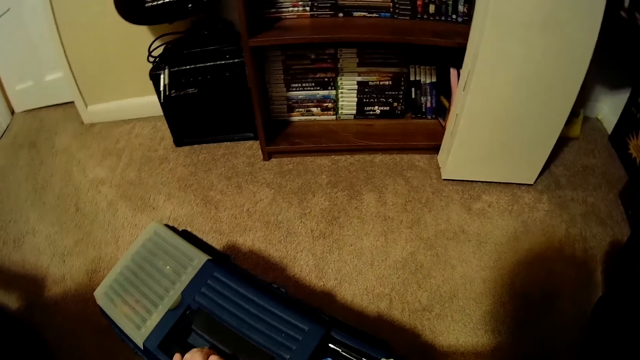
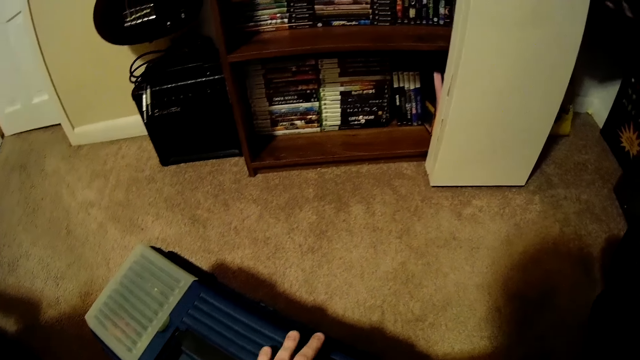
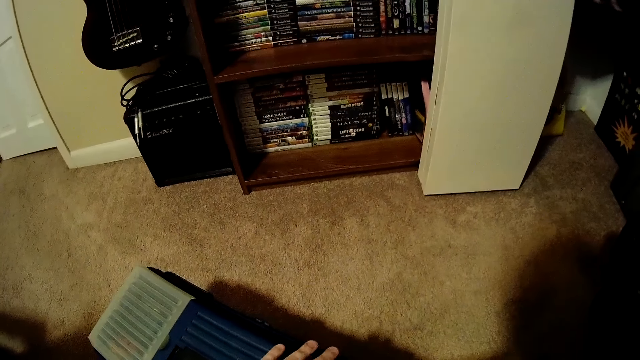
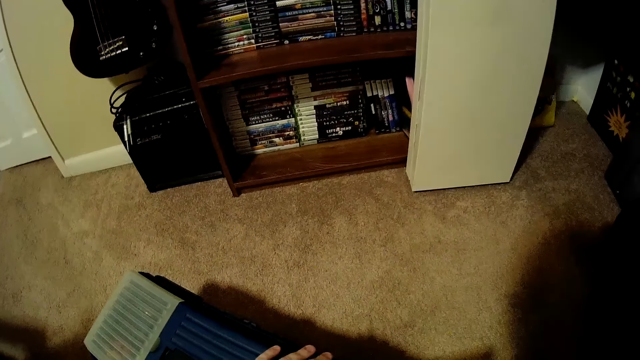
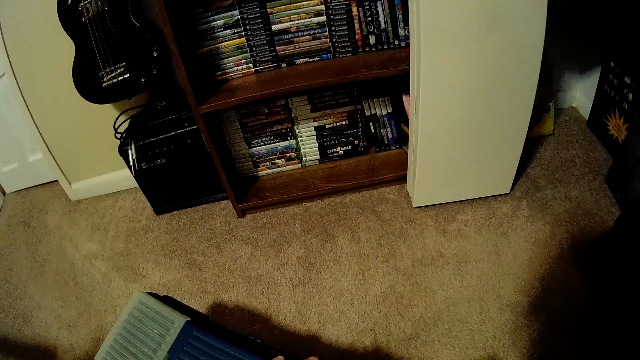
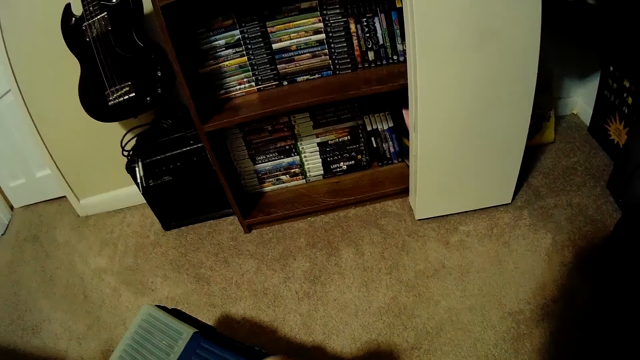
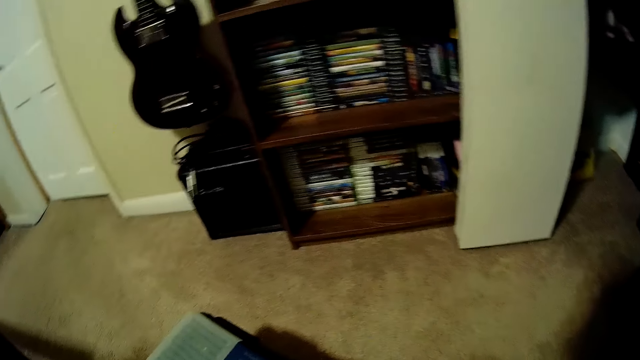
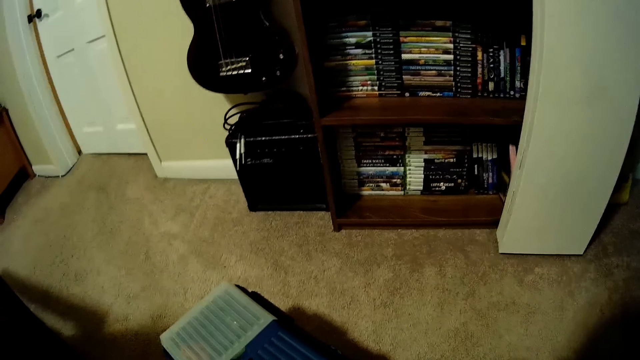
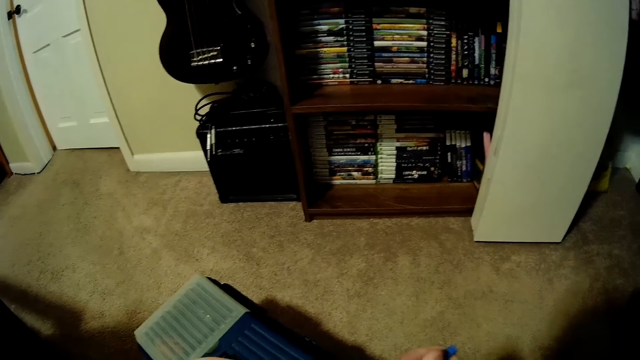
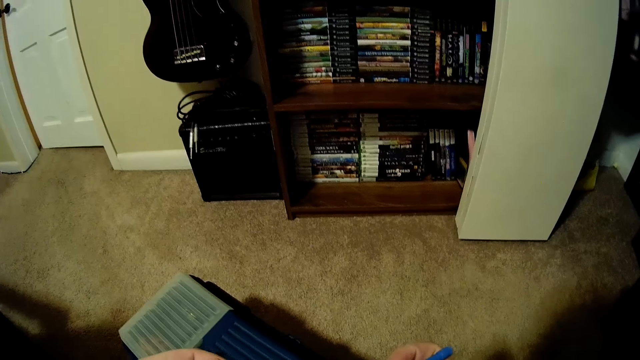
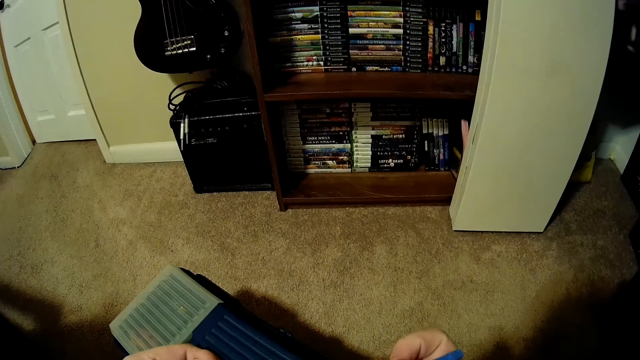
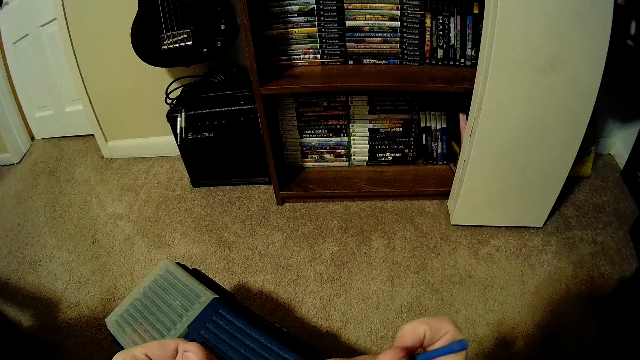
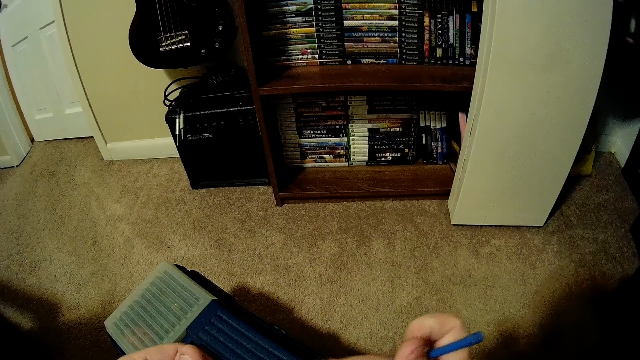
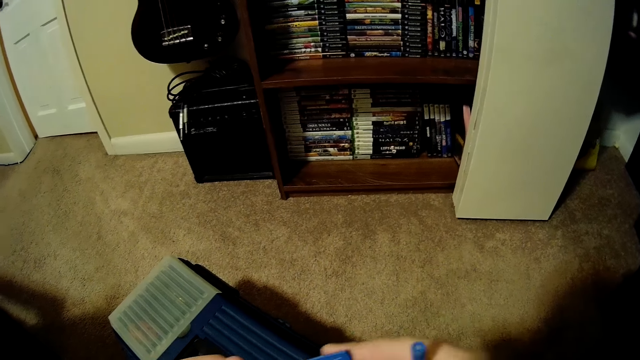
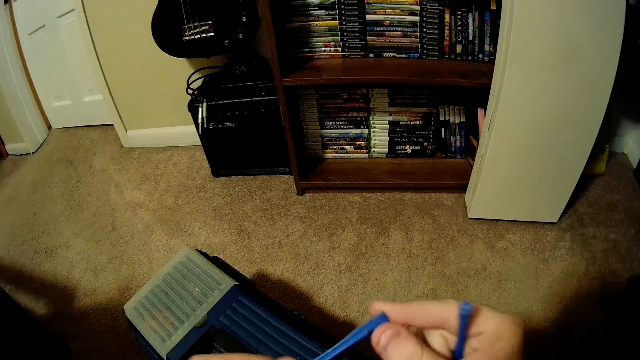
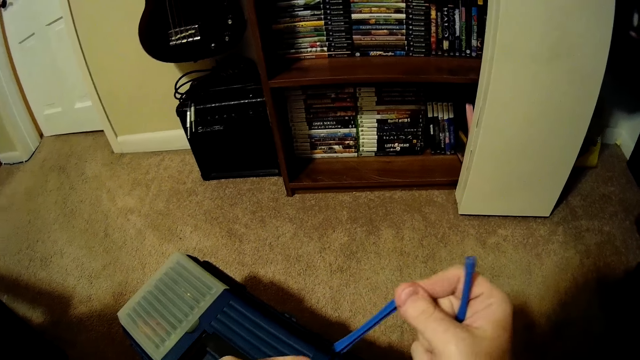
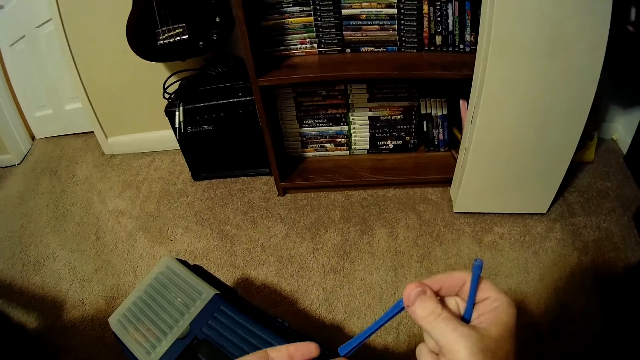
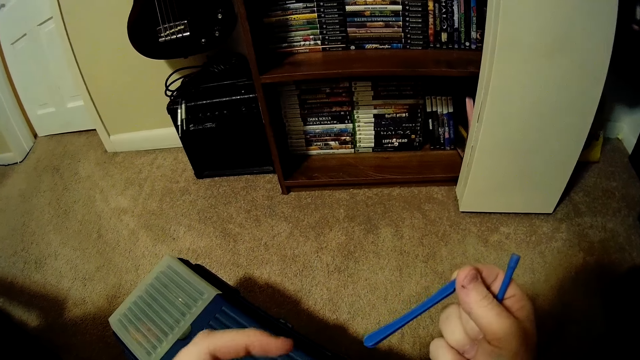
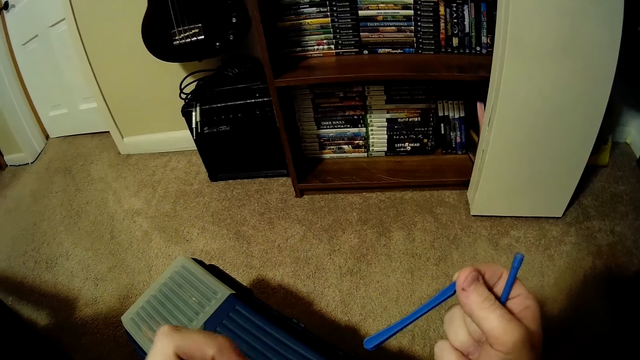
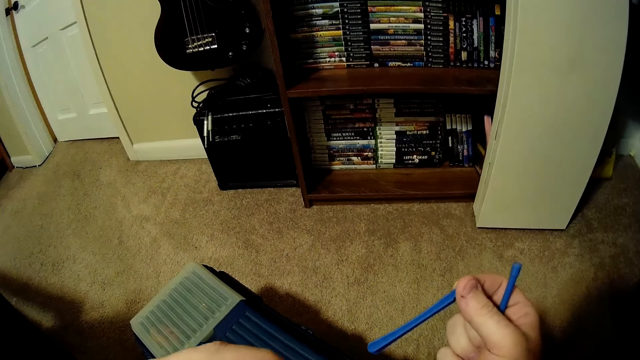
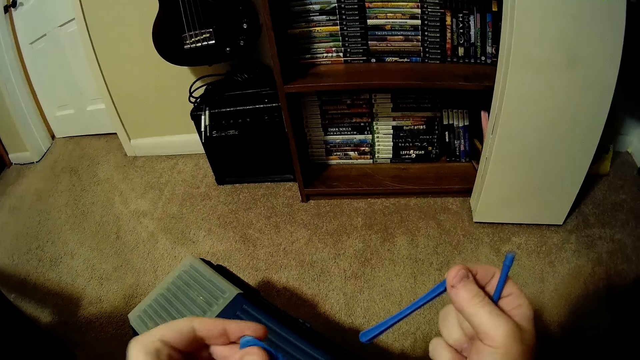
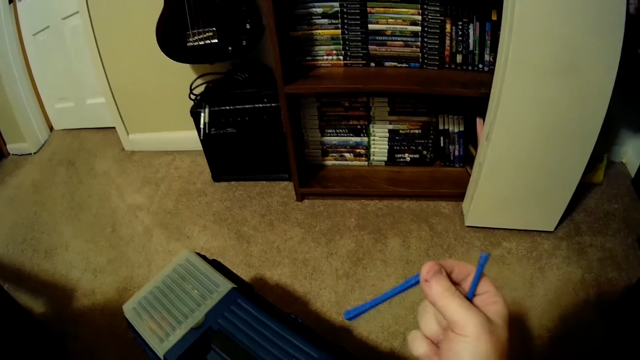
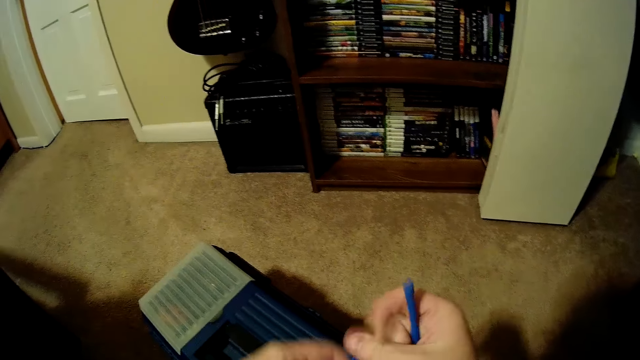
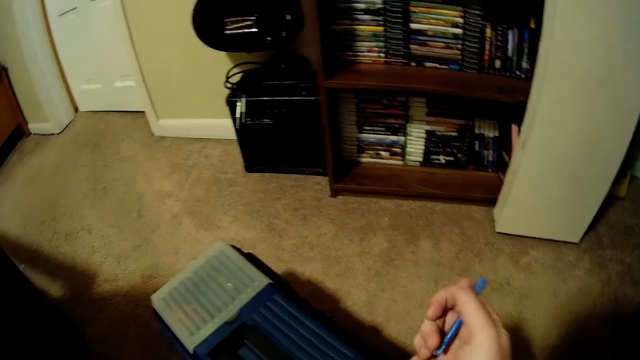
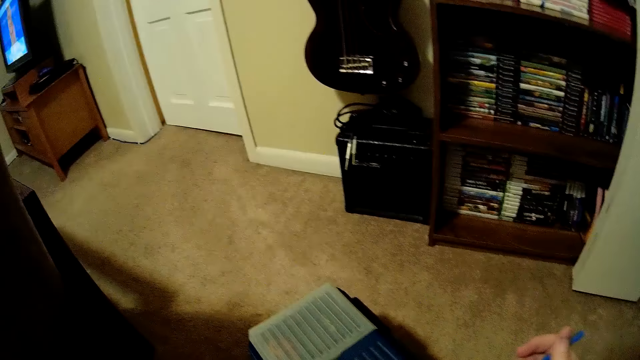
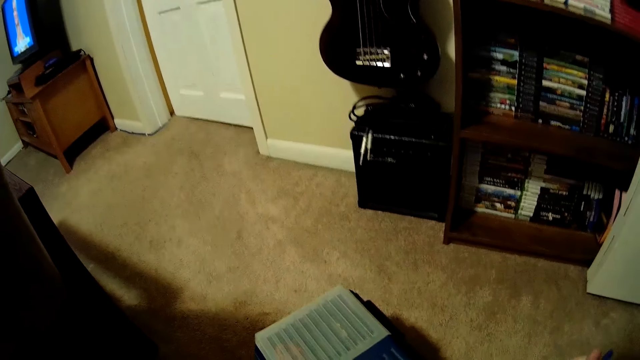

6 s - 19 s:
The camera wearer picks plastics from the toolbox kit. He turns the plastics on the hands. He picks a plastic from the toolbox with his left hand. He holds the plastic with both hands. He picks the plastic from the right to the left hand.

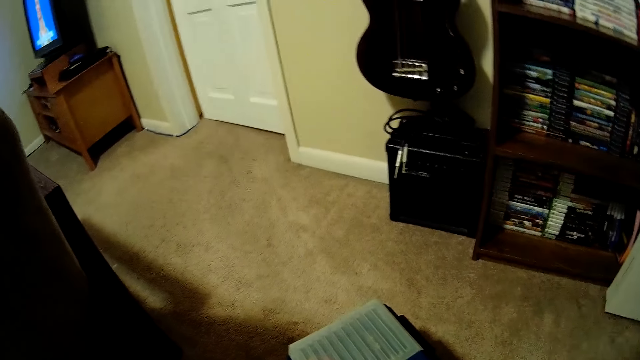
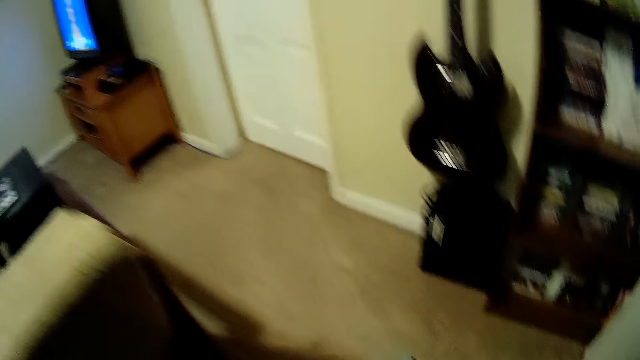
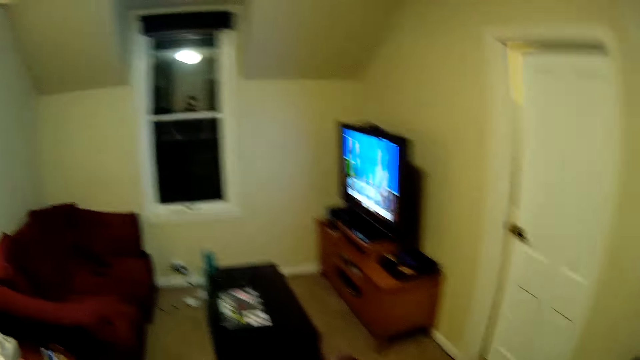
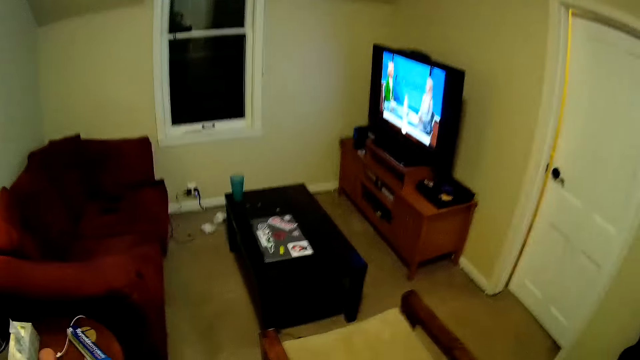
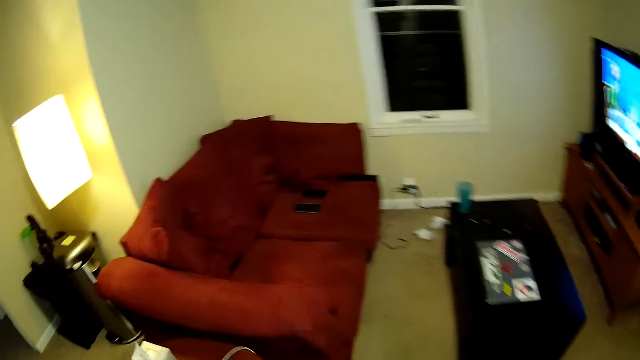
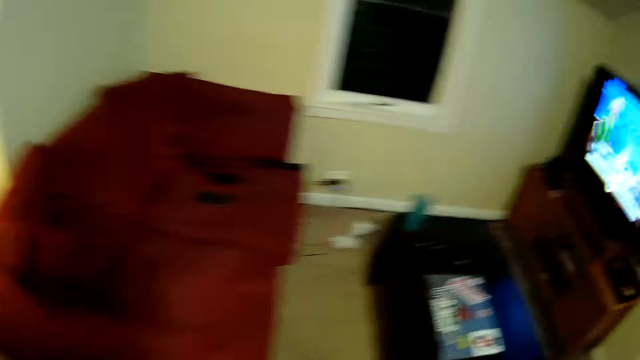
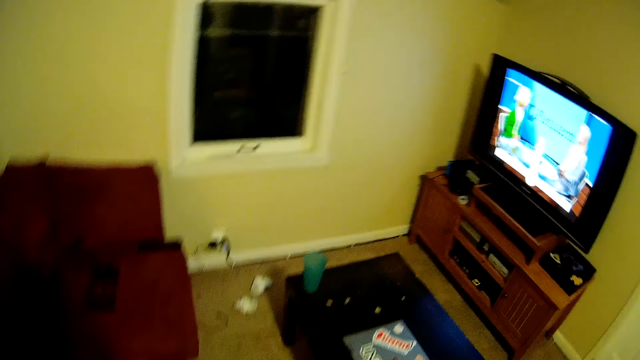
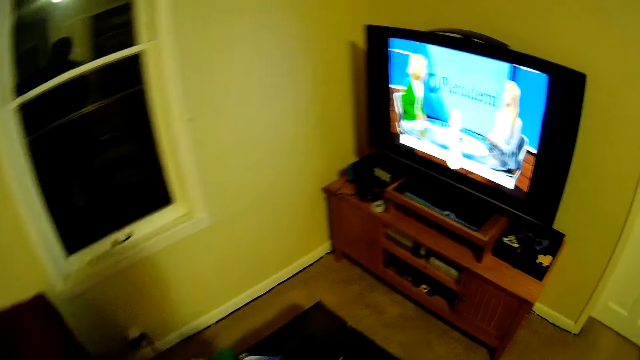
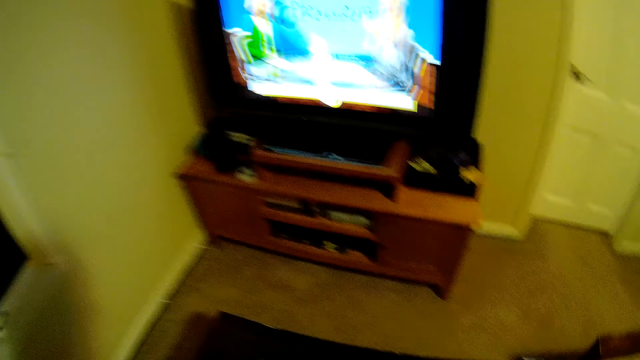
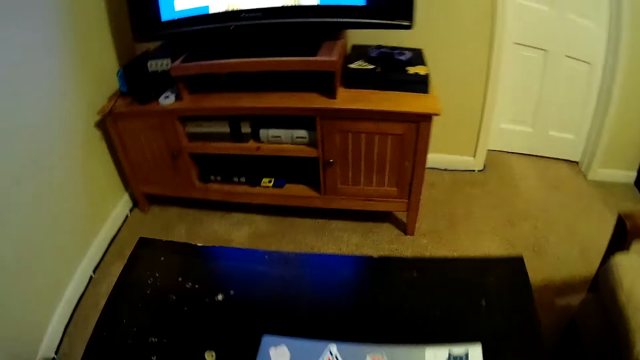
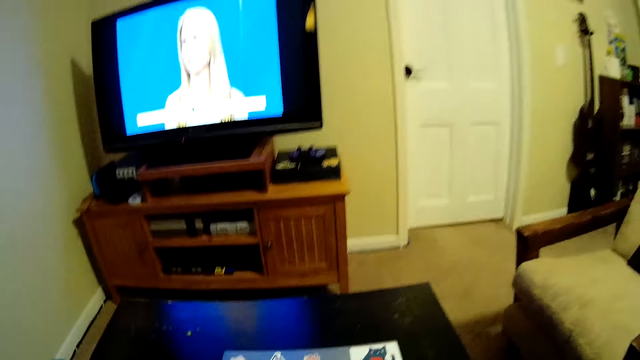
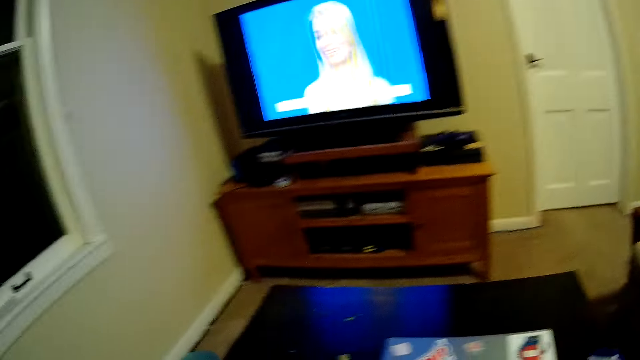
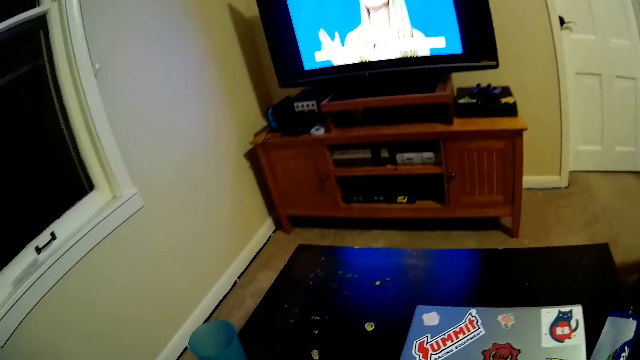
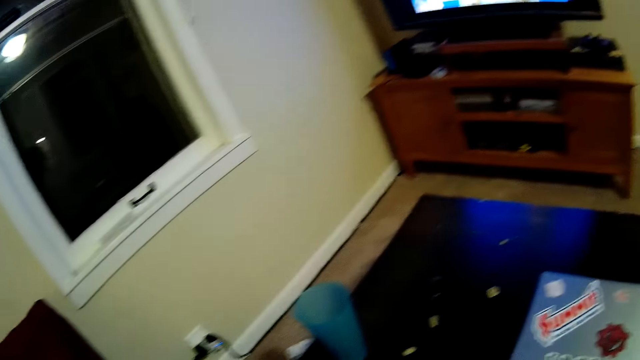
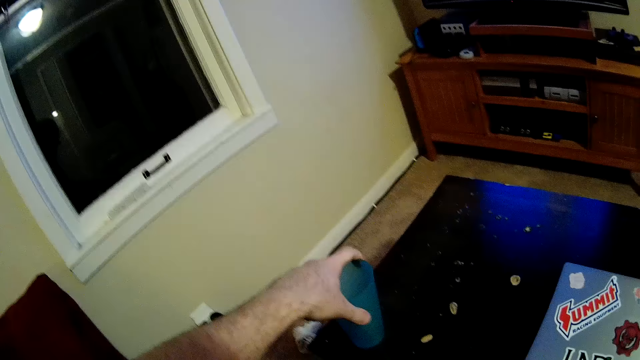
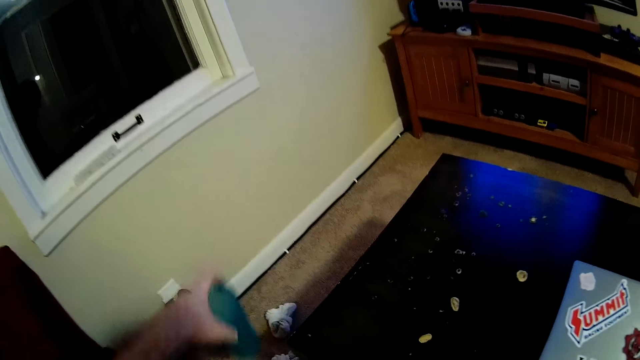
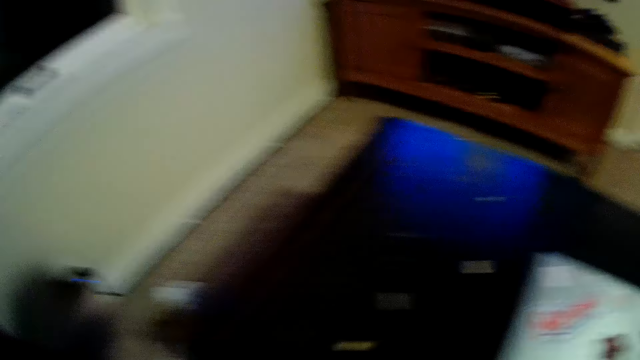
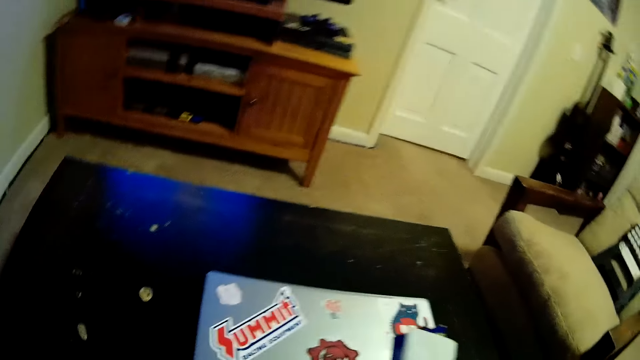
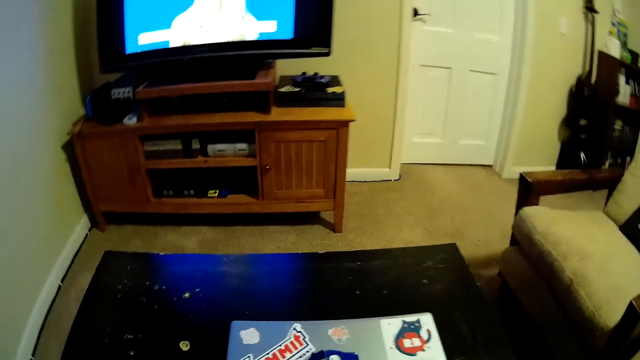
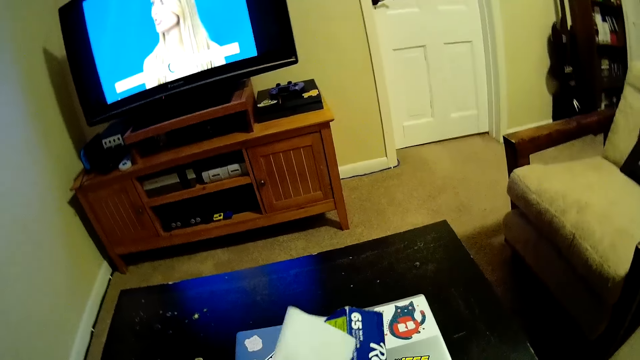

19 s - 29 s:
The camera wearer walks towards a sitting room. He walks around the room. He sits on the seat. He picks a cup on a table with his left hand. He drops the cup on the floor with his left hand. He picks a paper roll on the table with his right hand.
